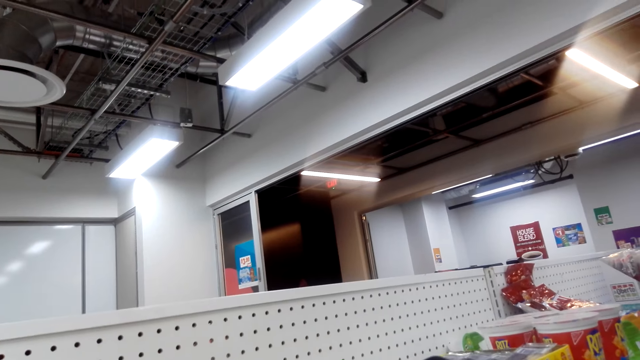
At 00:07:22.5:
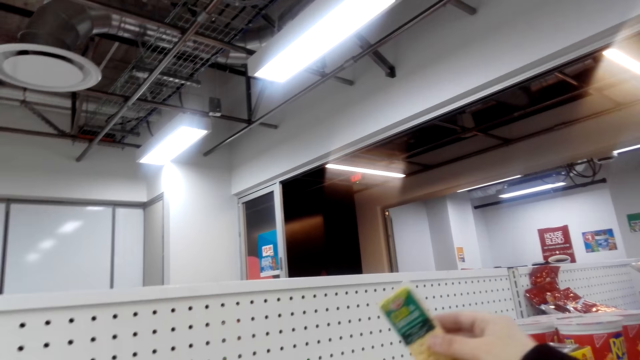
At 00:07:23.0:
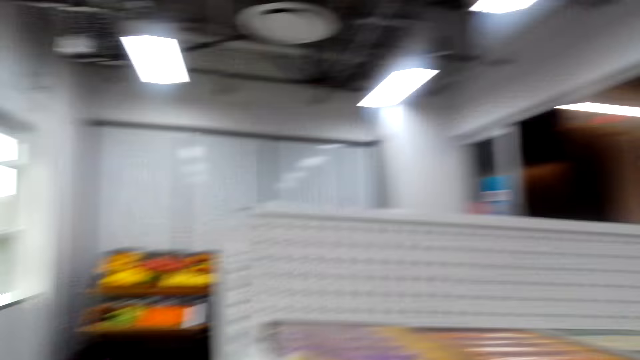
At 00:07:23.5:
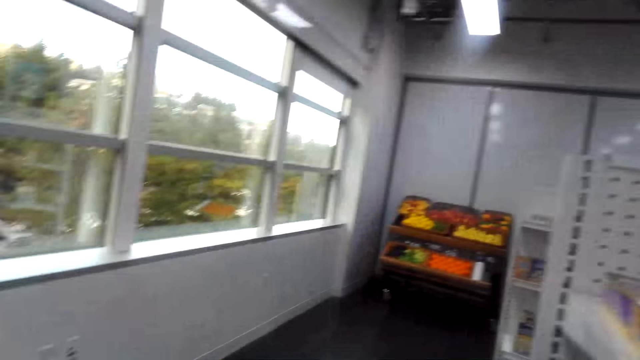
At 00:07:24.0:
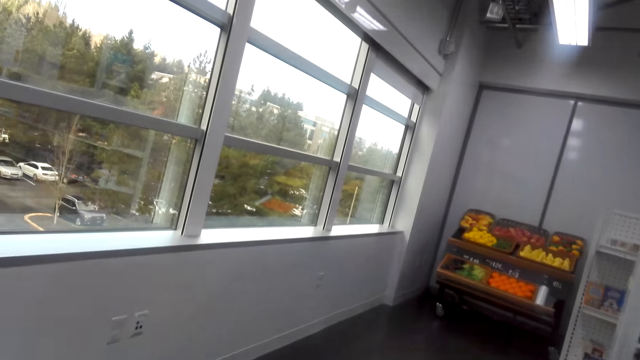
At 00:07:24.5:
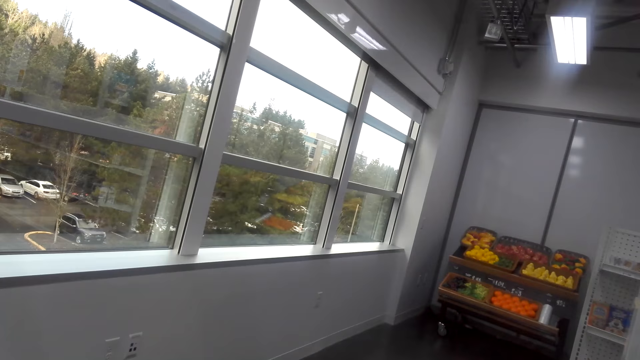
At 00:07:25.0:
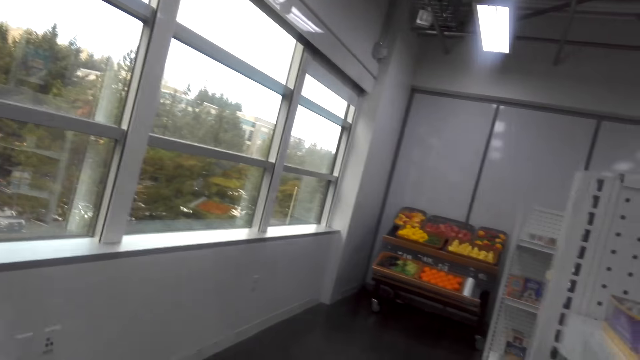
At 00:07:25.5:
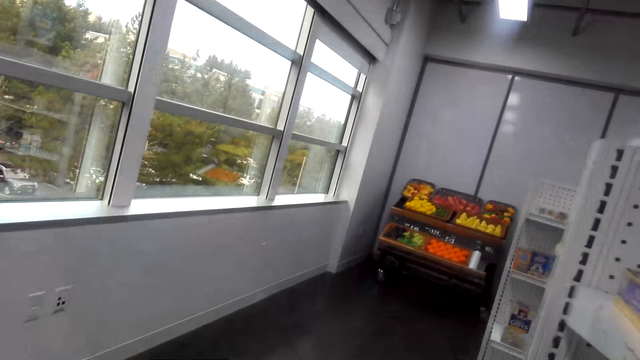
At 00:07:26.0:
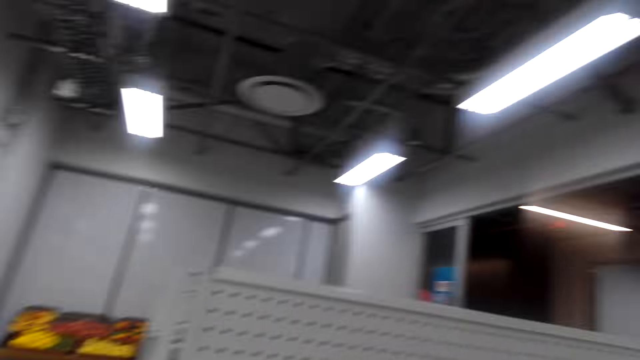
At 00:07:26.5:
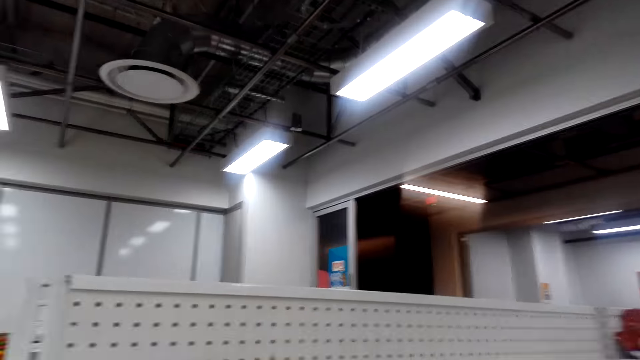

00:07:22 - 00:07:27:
The camera wearer talks while walking and taking a cracker.

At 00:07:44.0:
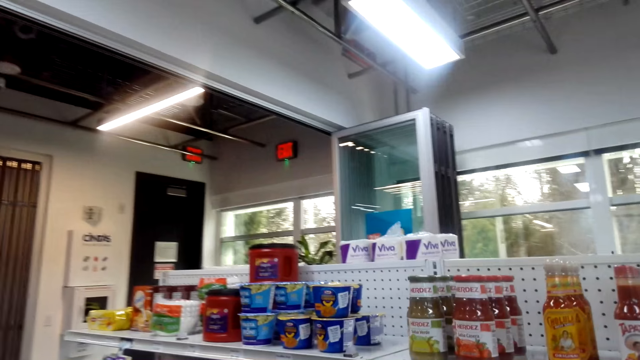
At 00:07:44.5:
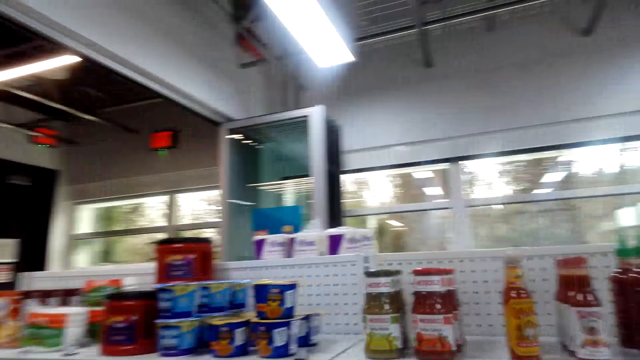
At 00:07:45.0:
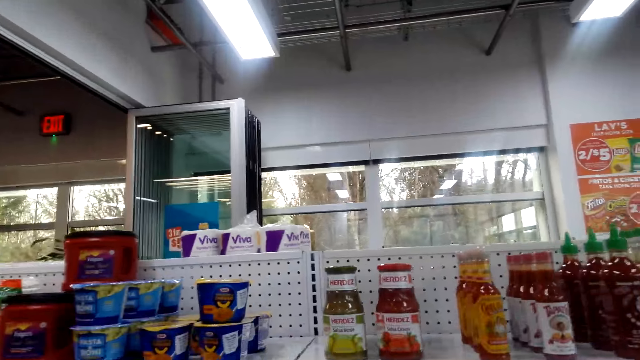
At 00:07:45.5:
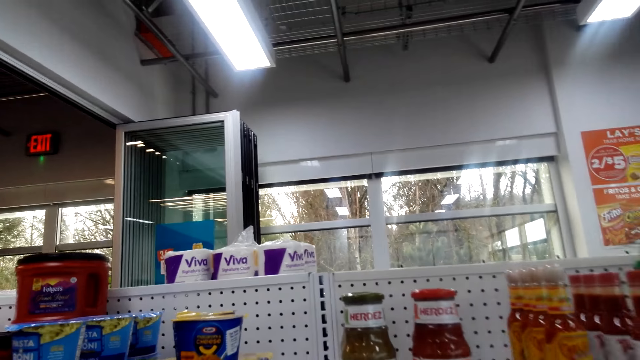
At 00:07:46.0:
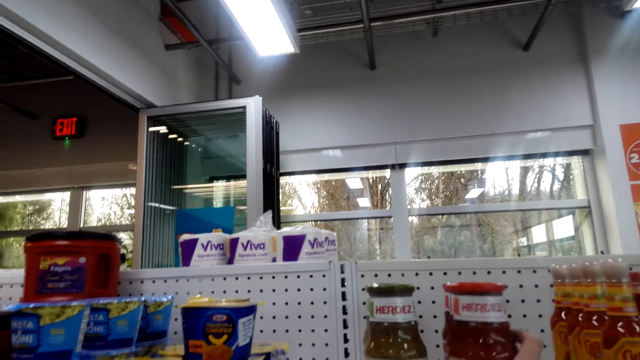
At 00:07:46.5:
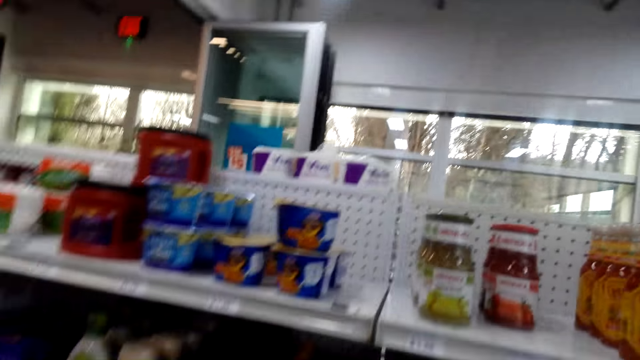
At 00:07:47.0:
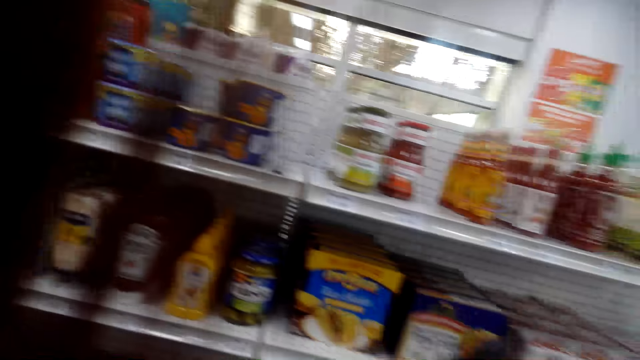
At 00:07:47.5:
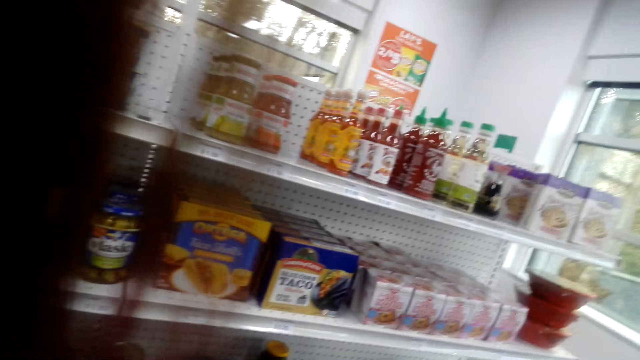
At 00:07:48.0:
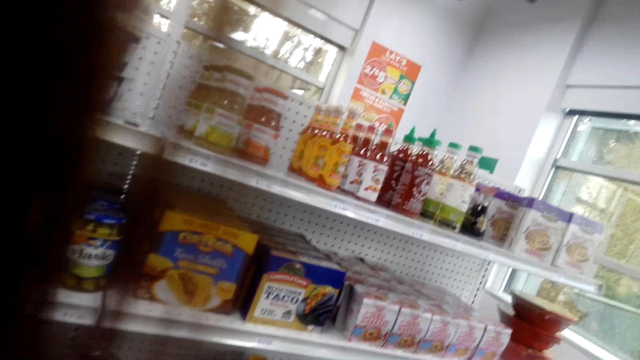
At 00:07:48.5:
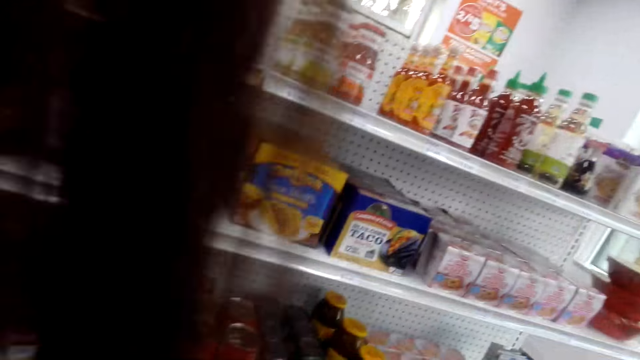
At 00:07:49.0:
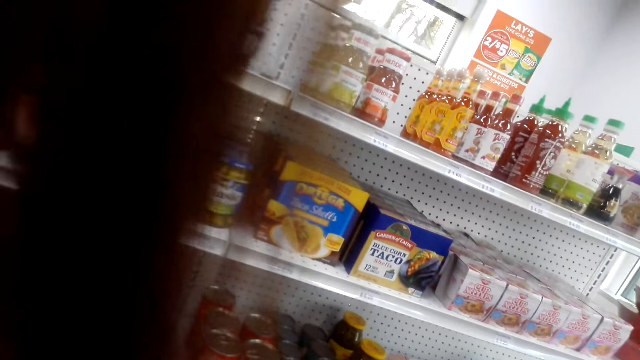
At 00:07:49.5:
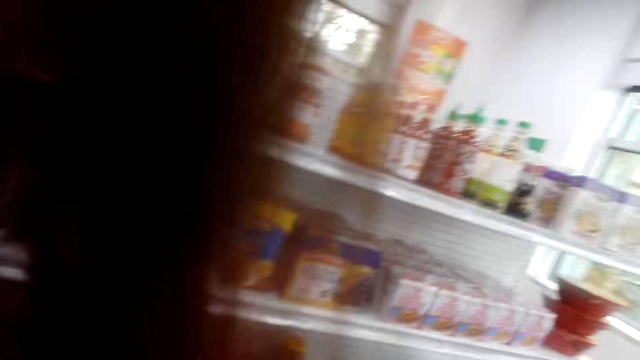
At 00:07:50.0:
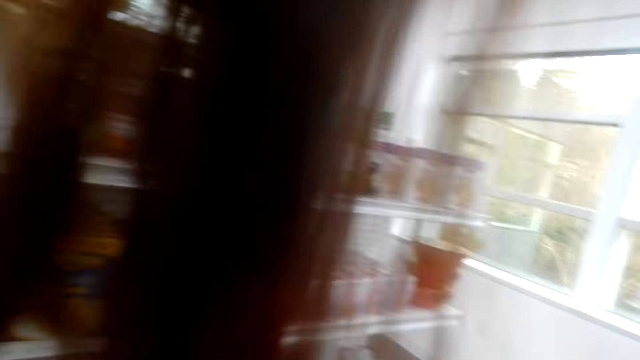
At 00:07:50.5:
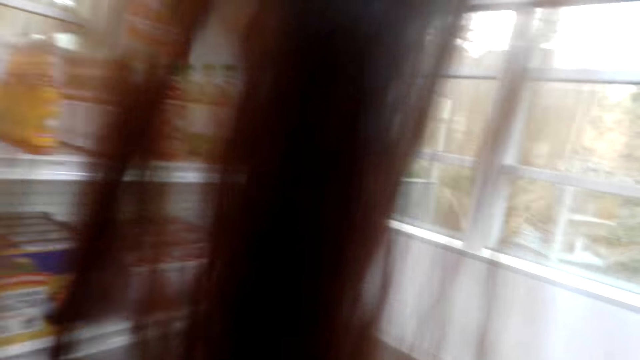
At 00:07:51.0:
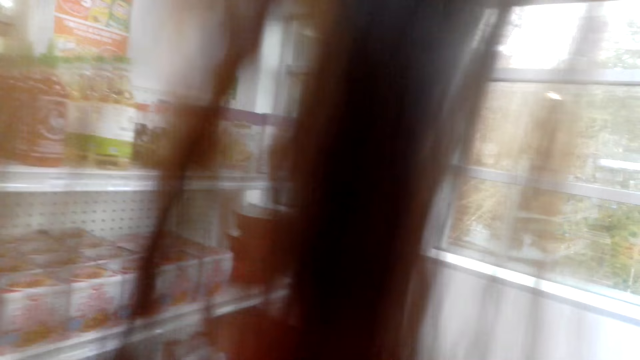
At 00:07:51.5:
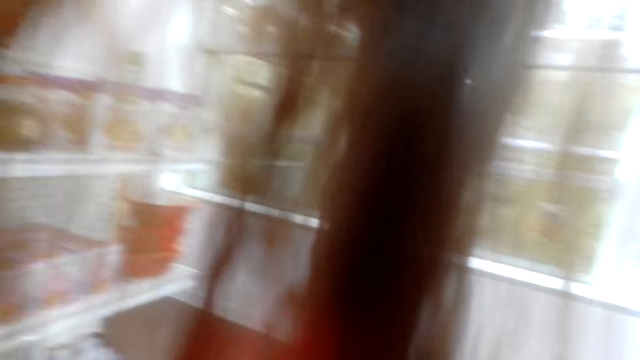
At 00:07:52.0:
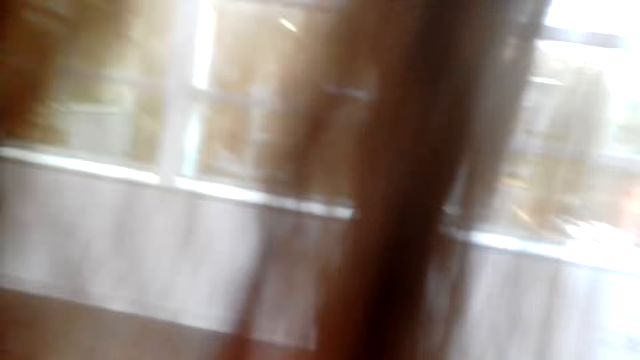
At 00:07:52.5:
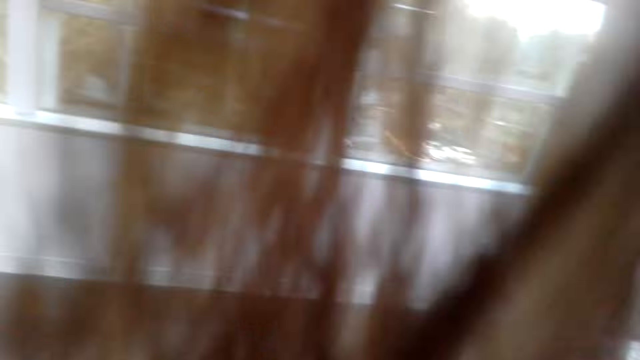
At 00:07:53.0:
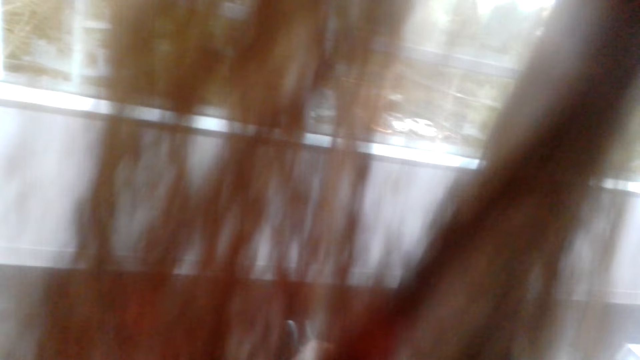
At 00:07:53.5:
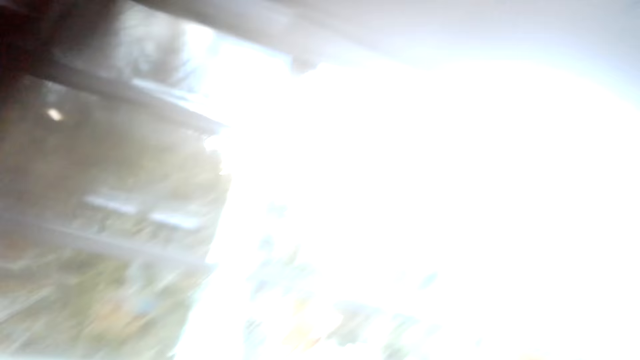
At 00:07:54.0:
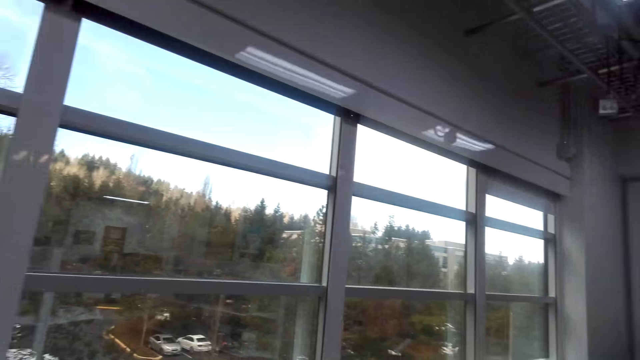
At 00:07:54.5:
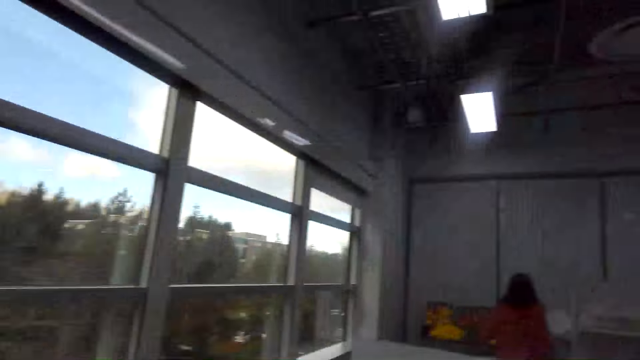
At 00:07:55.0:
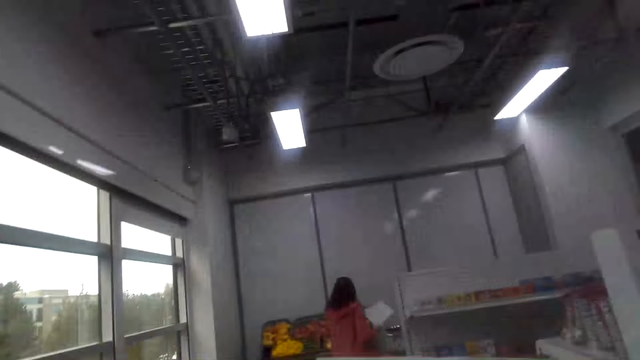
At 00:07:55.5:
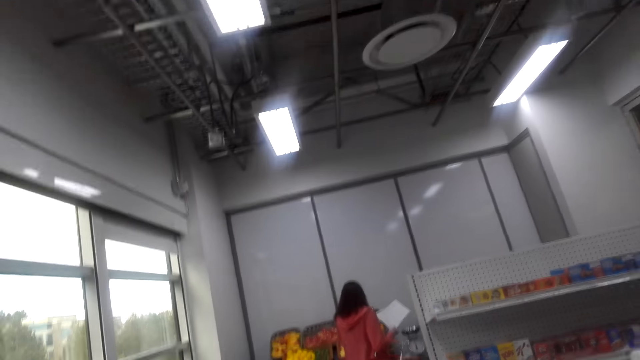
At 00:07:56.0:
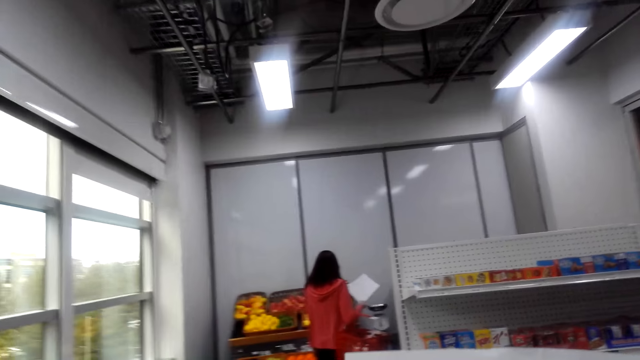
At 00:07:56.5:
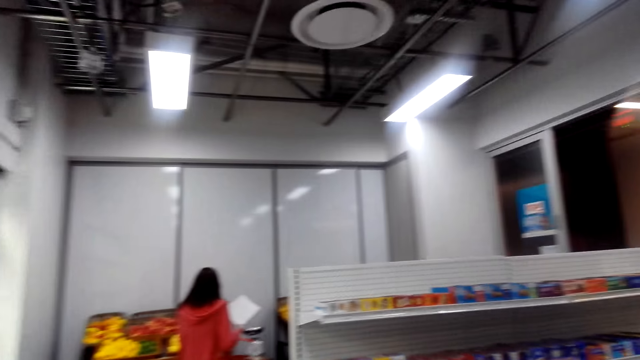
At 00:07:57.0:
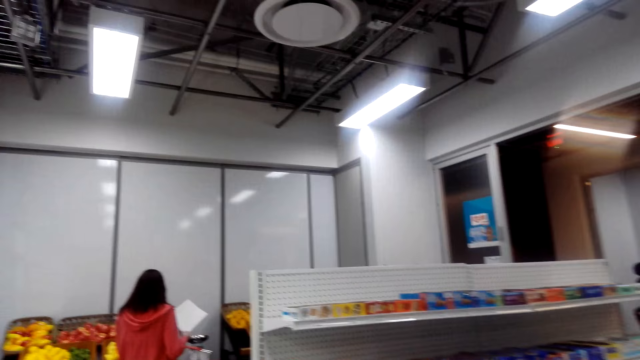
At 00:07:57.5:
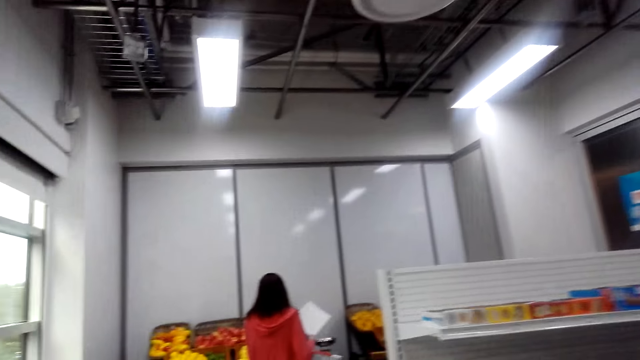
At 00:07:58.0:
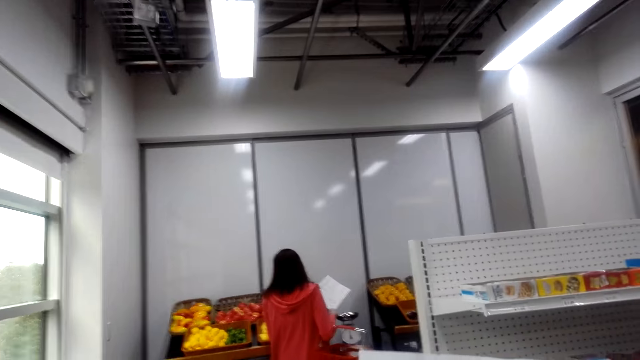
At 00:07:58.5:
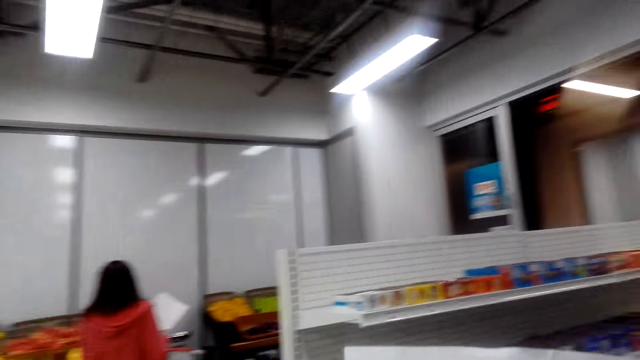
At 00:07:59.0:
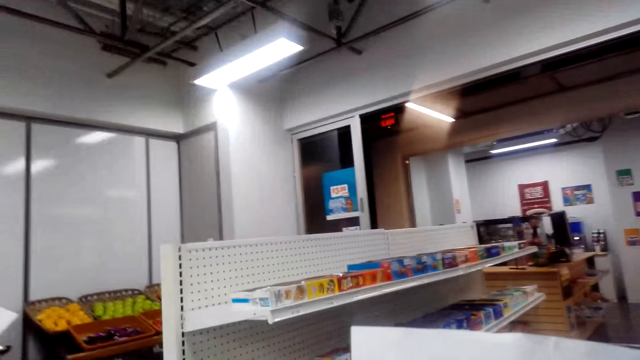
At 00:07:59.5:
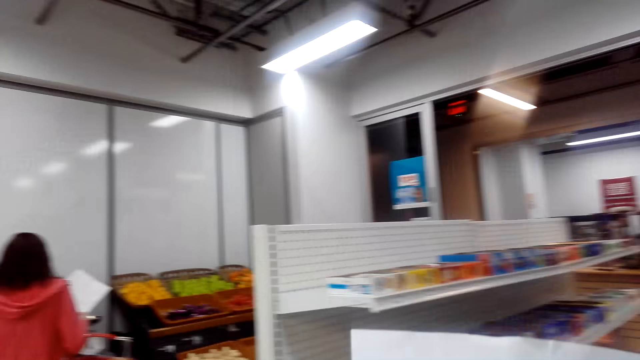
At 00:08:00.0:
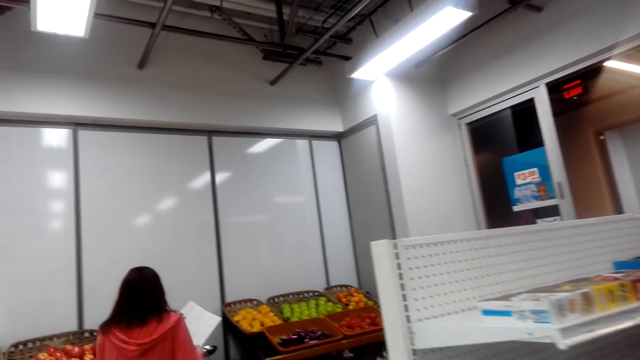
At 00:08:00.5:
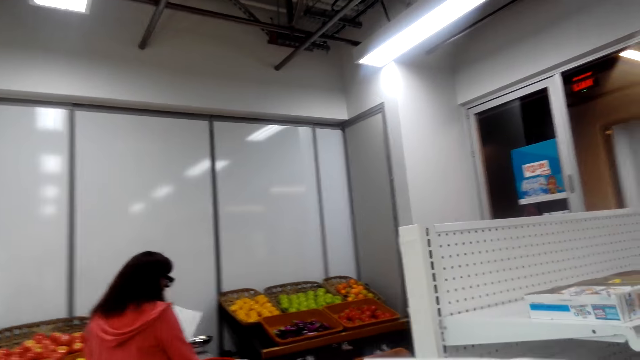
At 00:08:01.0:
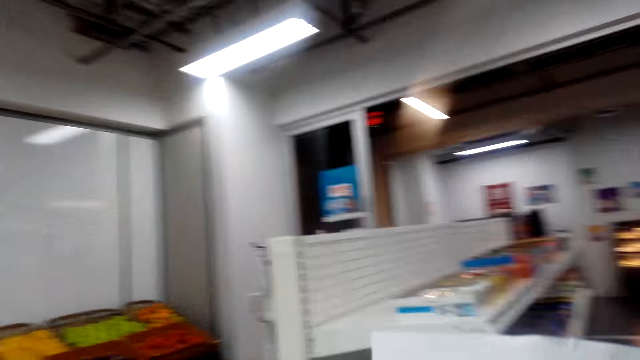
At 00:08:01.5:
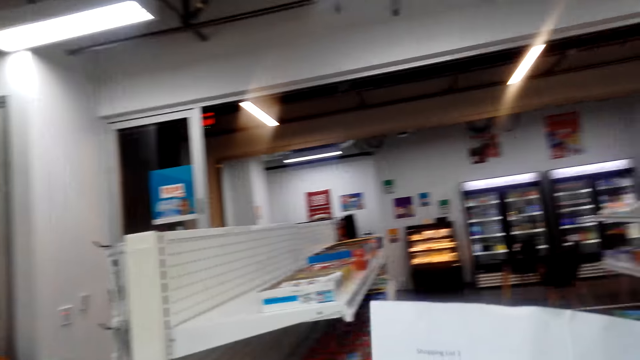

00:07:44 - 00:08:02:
A person talks. The camera wearer talks taking a sauce paste. The person talks. The camera wearer talks taking the sauce paste and walks. The person talks.
